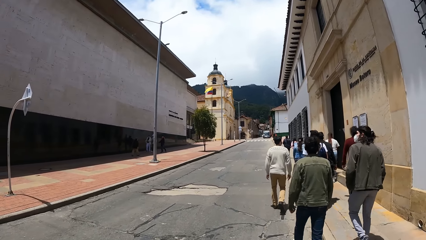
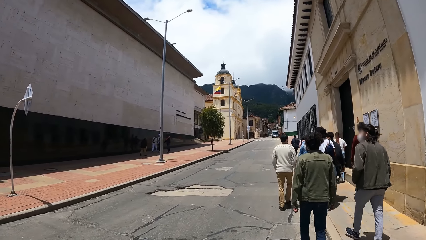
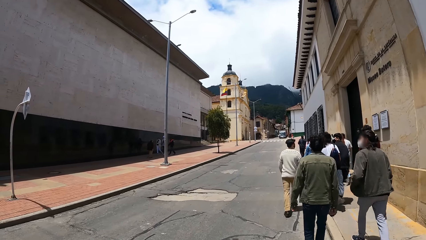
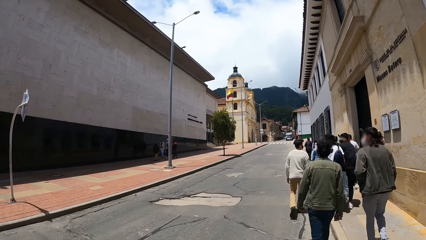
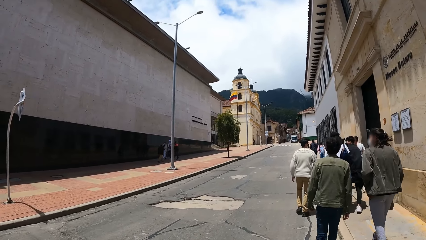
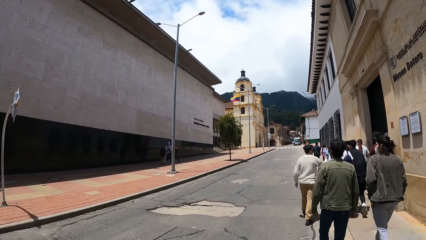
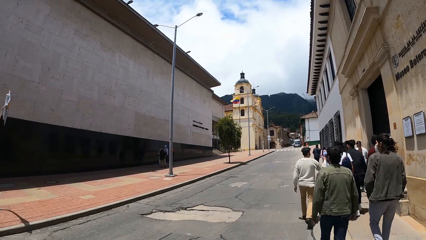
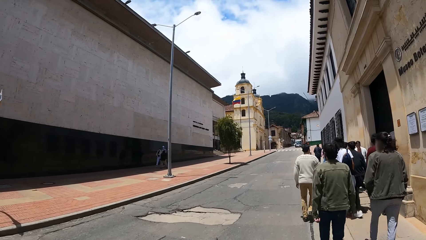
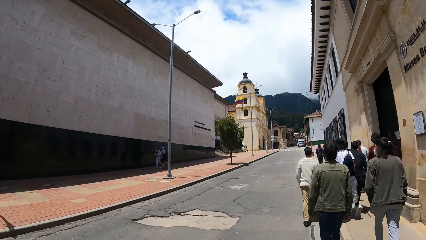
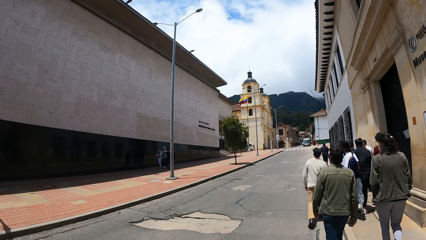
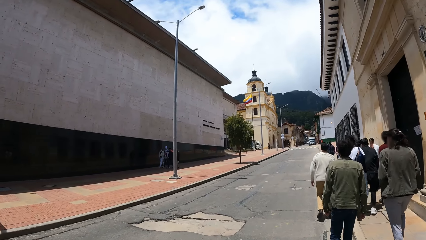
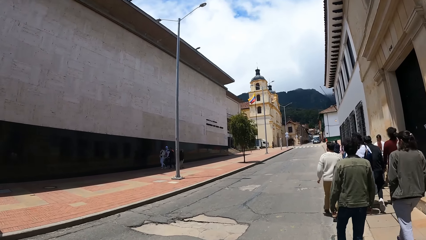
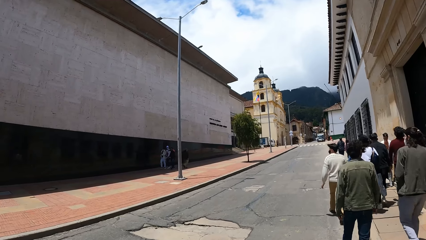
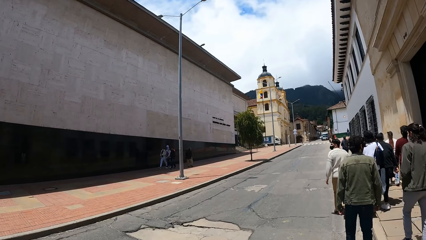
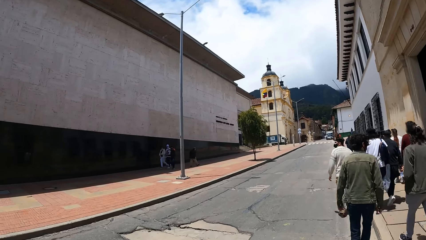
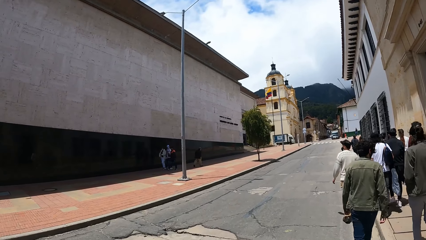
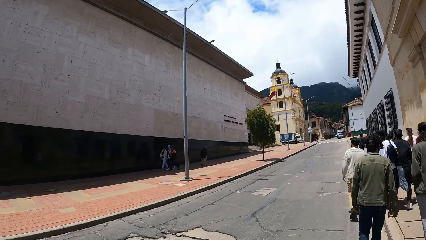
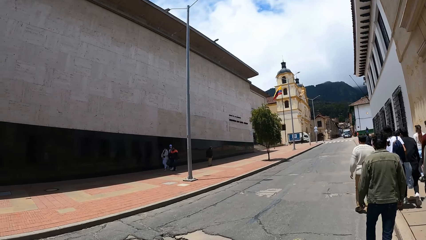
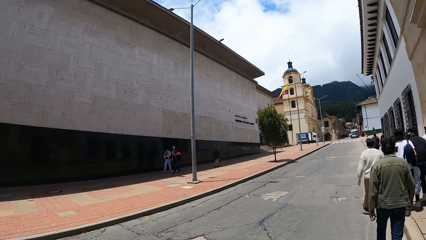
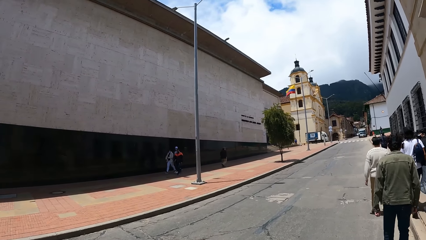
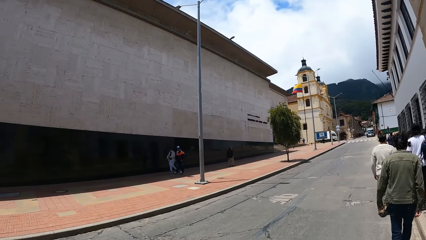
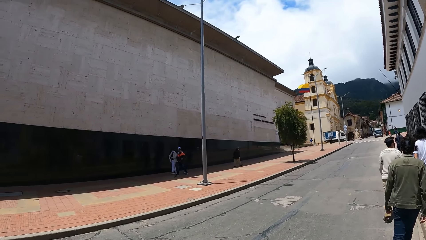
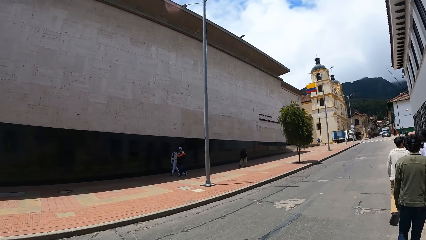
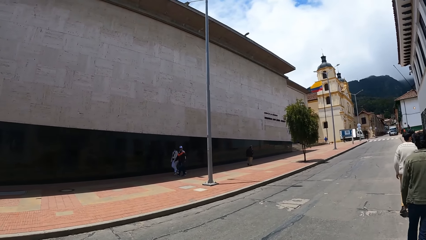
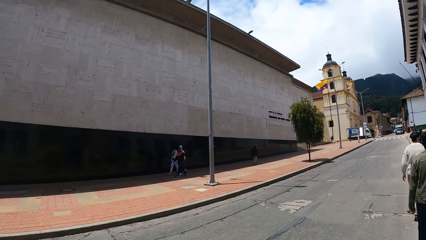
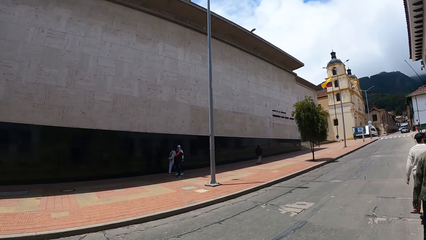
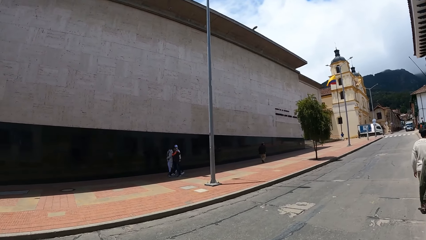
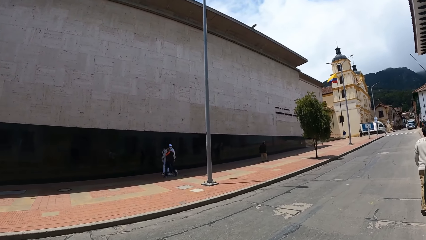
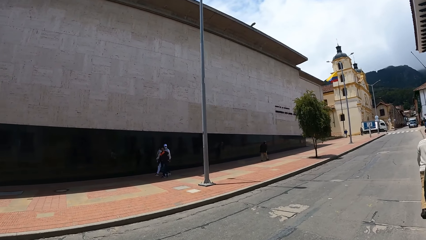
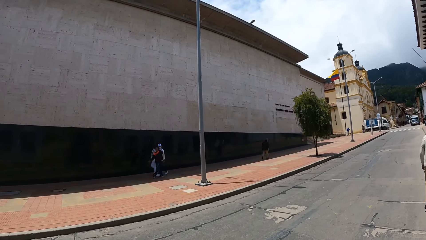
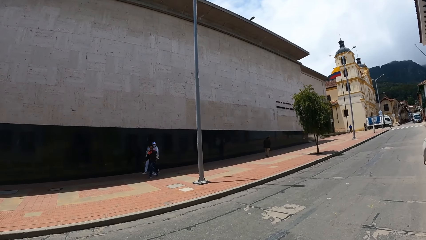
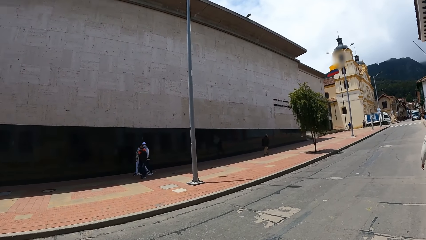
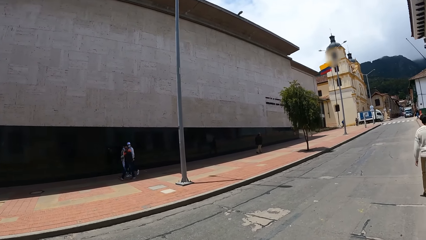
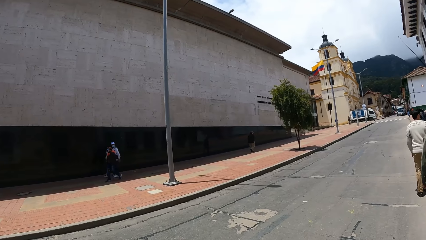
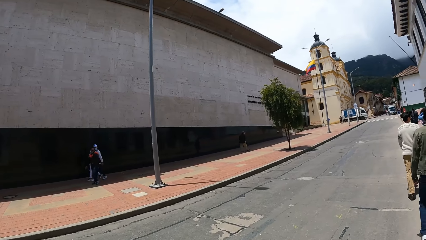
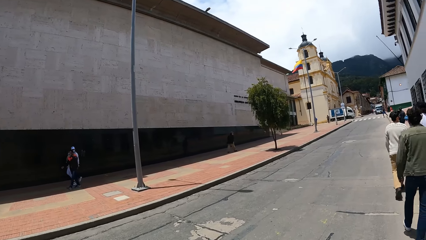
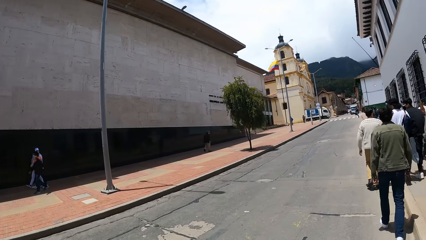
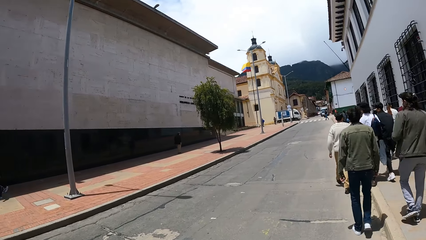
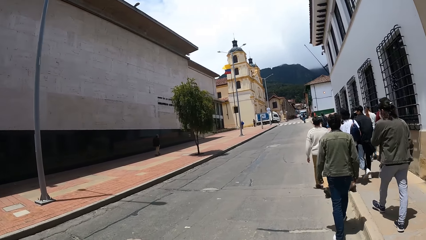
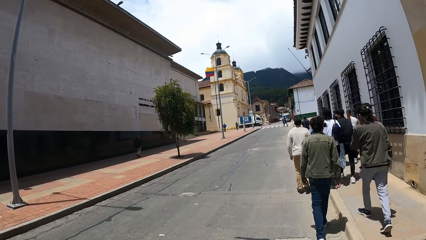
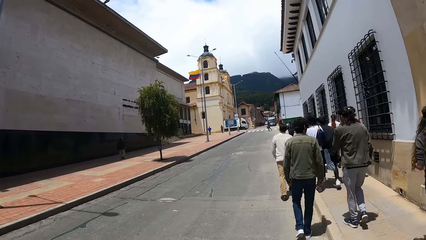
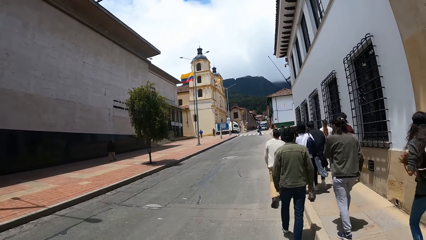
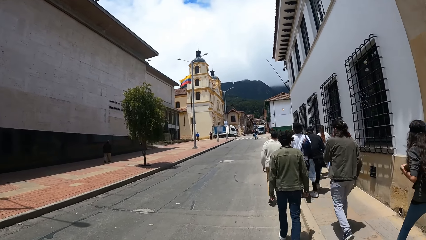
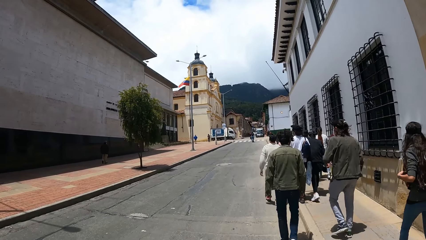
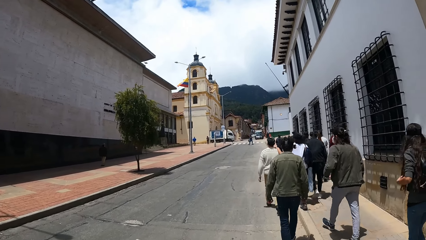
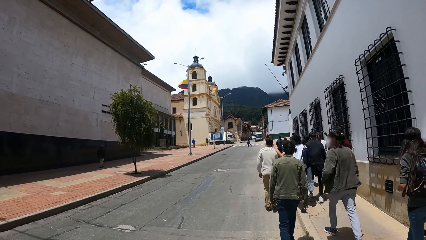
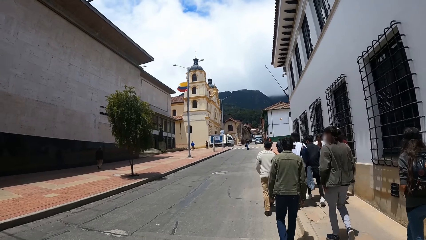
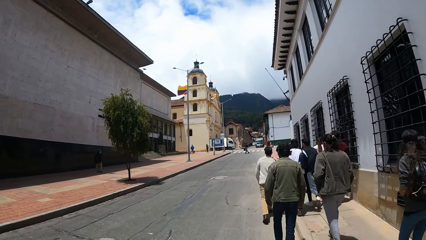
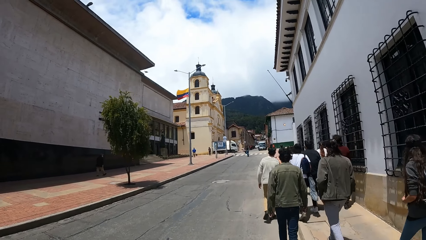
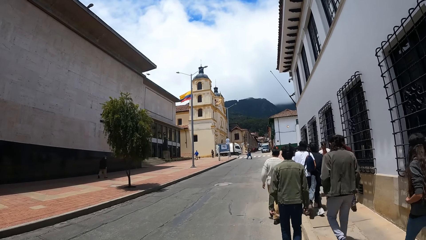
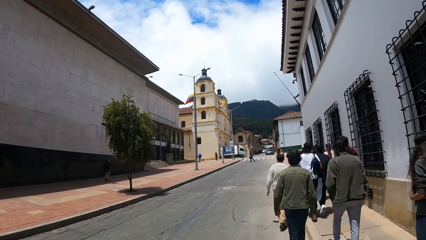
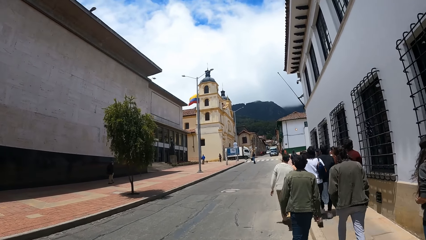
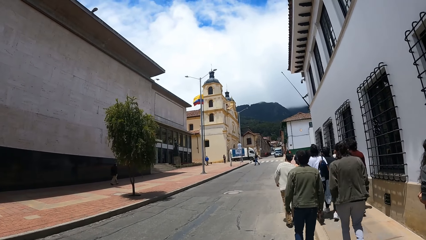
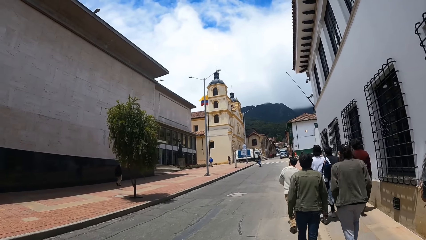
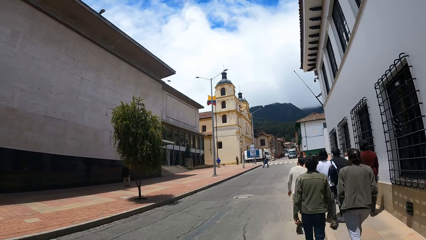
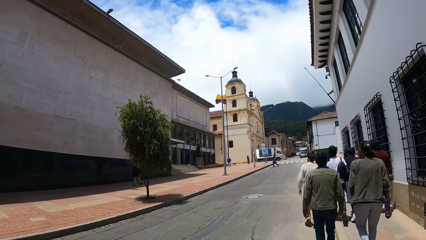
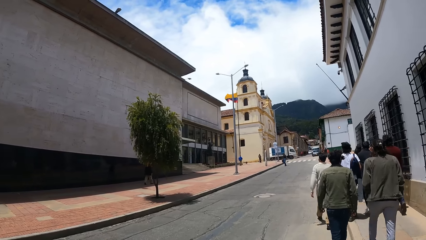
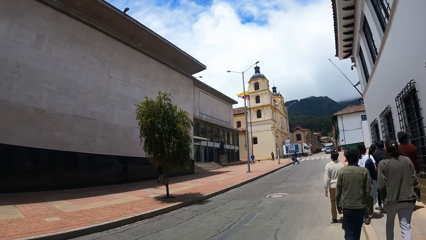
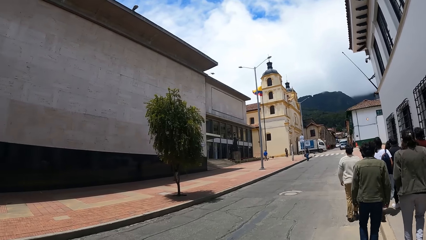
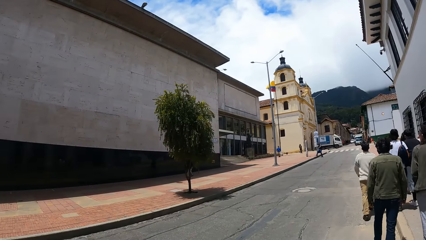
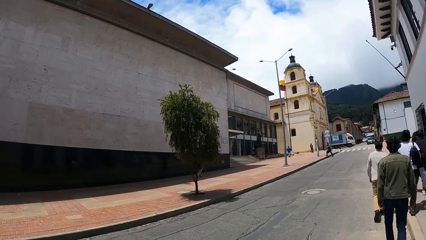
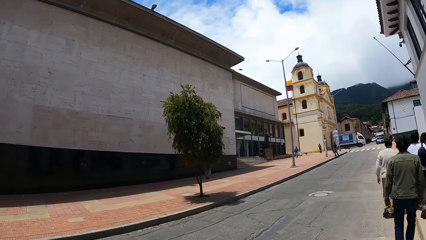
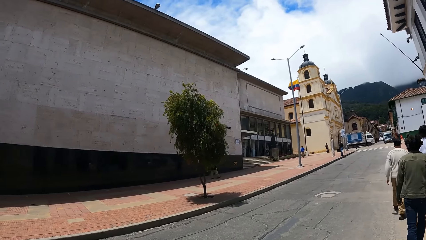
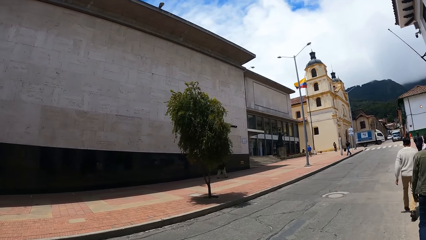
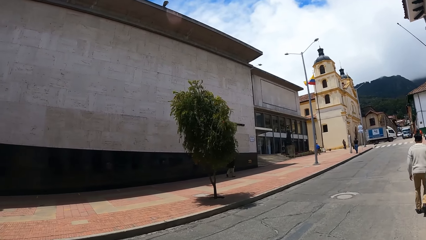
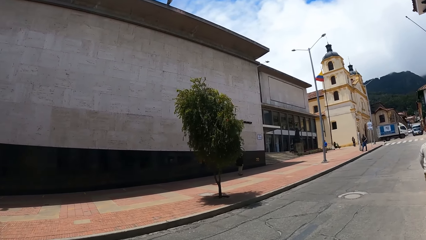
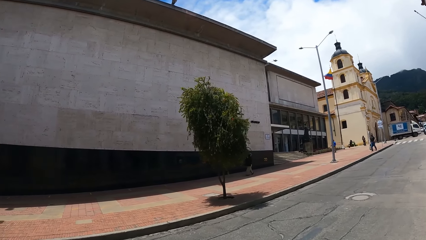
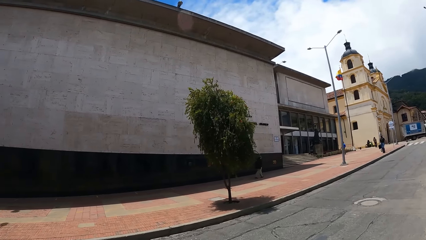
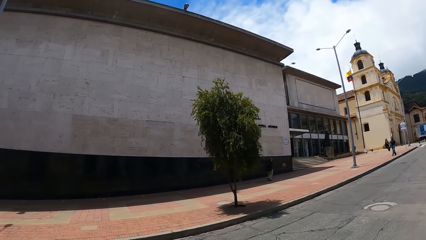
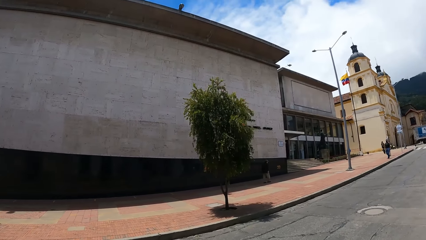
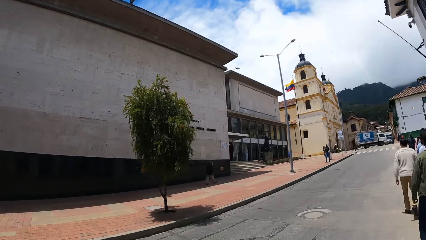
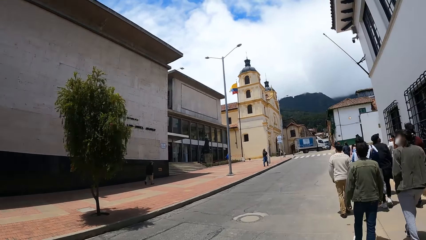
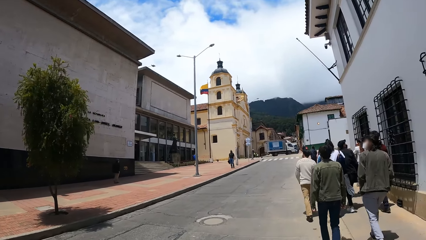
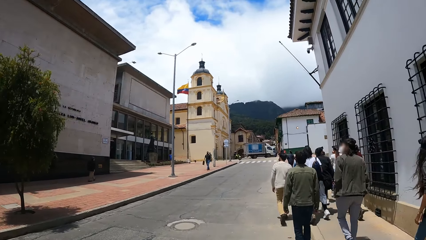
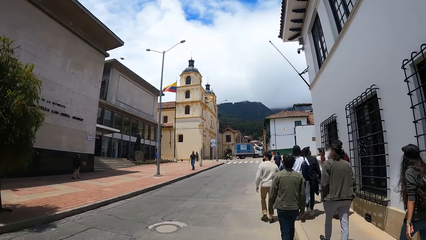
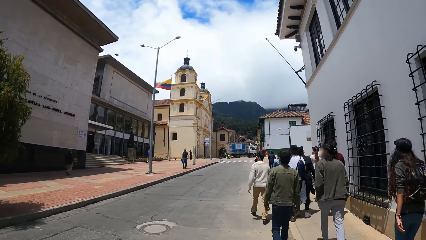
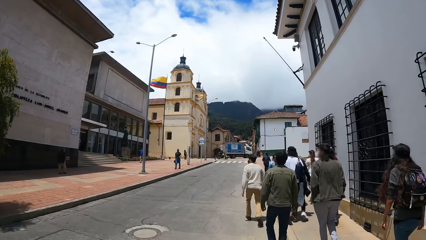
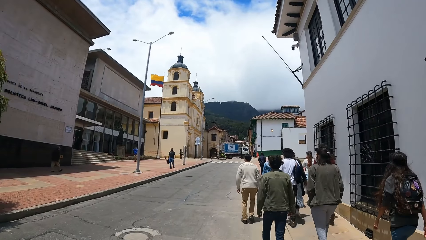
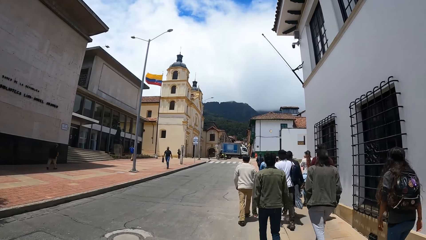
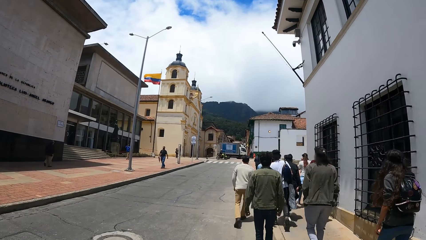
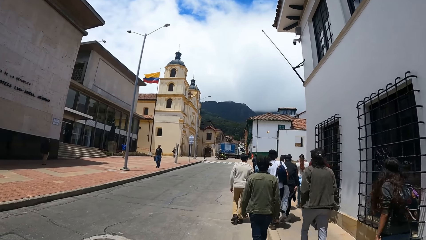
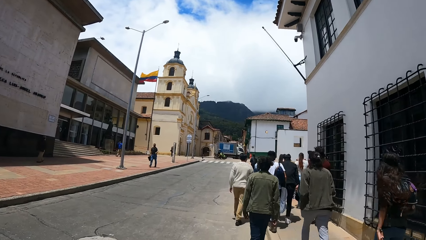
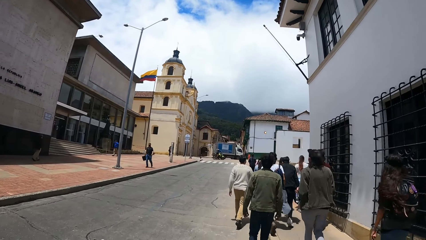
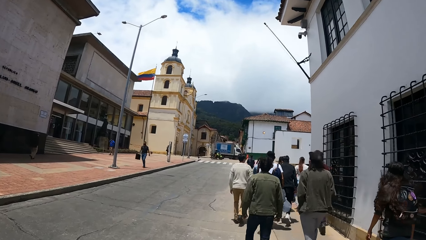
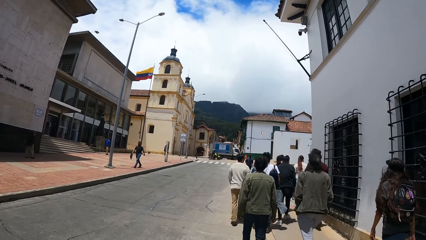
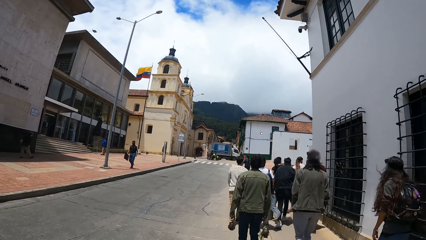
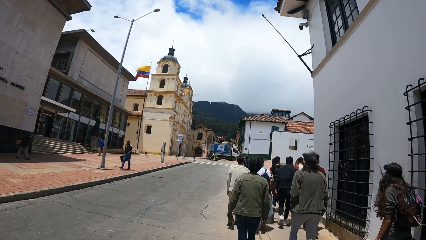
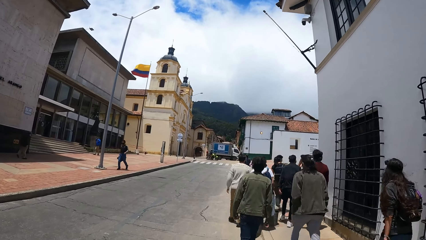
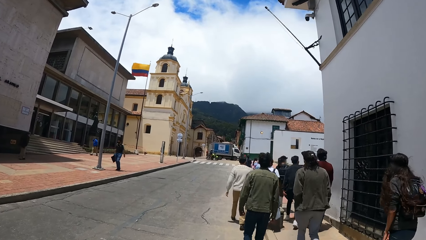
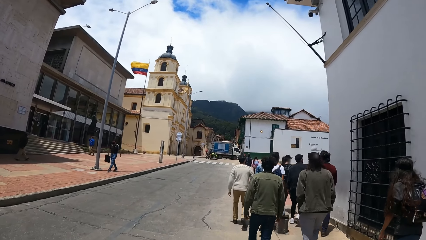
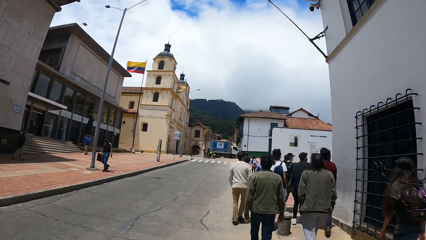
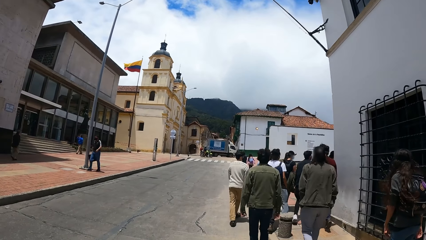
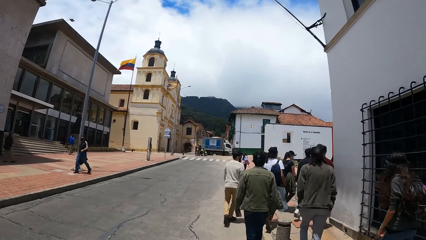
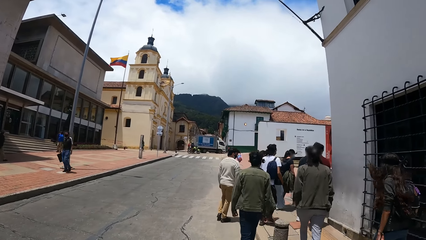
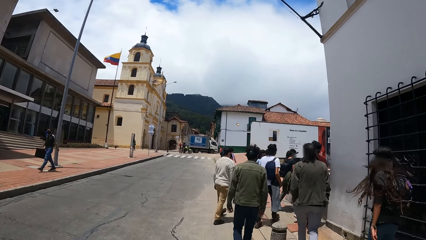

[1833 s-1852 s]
The camera wearer walks on the sidewalk and looks around. They walk on the sidewalk and look around.
